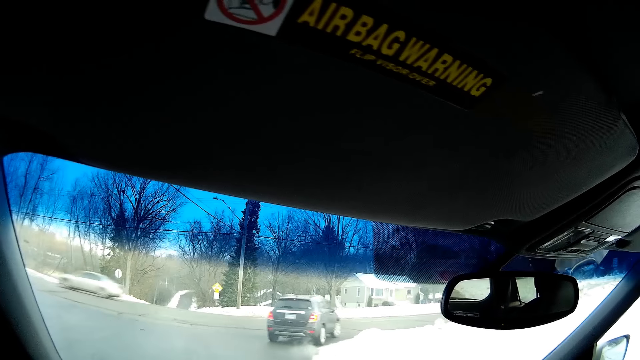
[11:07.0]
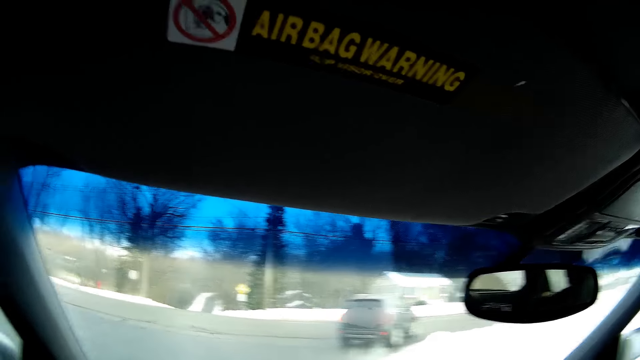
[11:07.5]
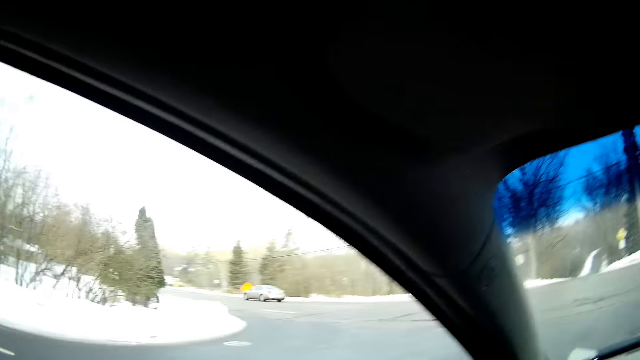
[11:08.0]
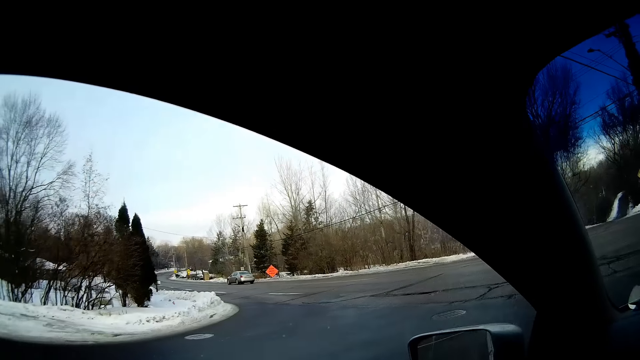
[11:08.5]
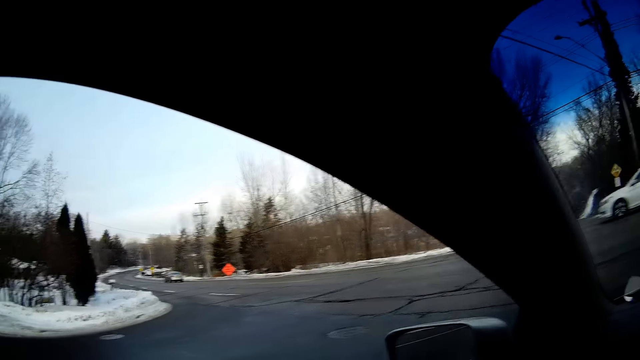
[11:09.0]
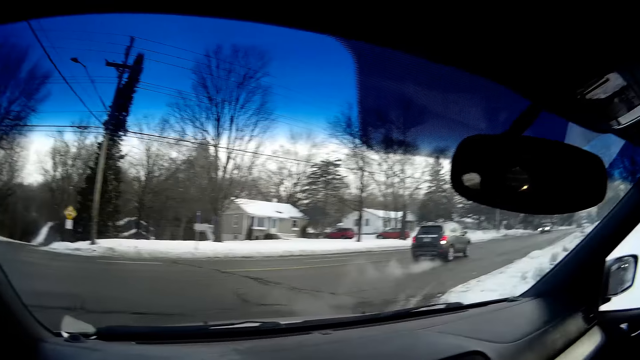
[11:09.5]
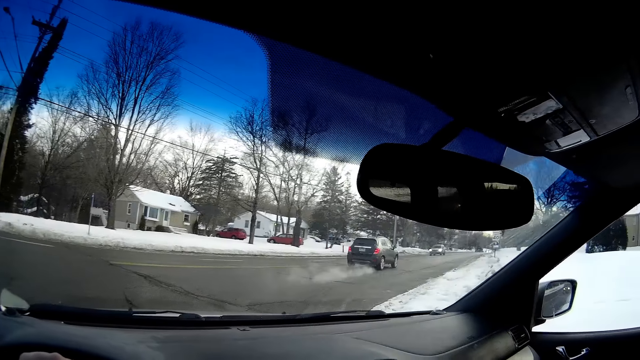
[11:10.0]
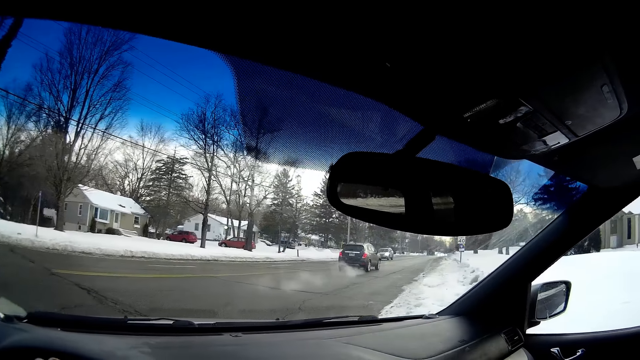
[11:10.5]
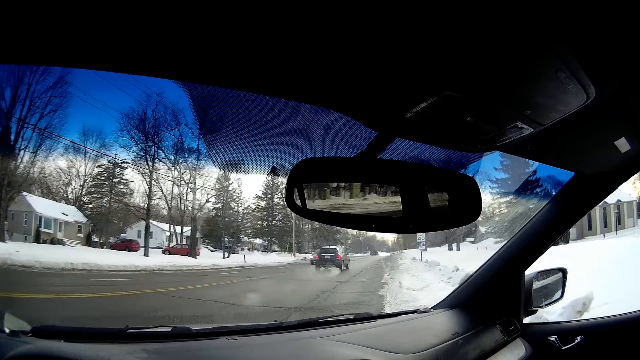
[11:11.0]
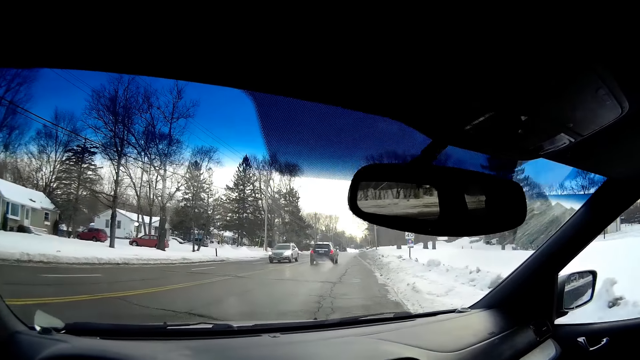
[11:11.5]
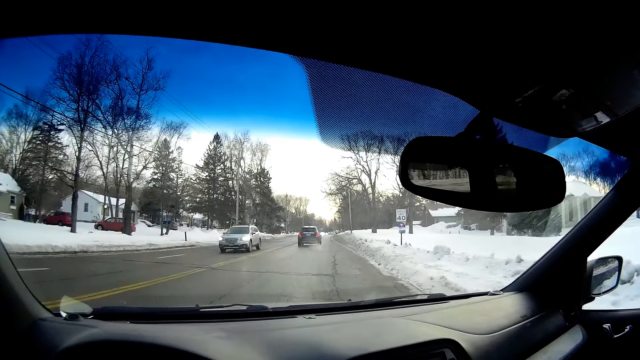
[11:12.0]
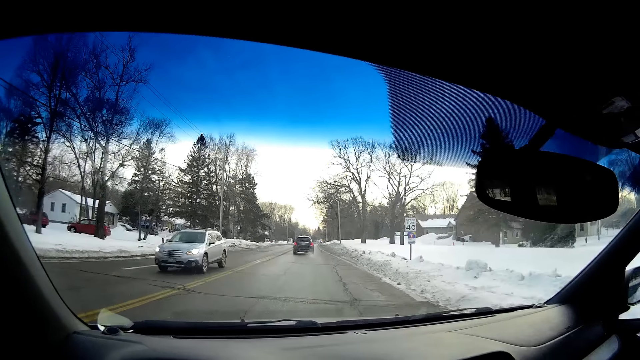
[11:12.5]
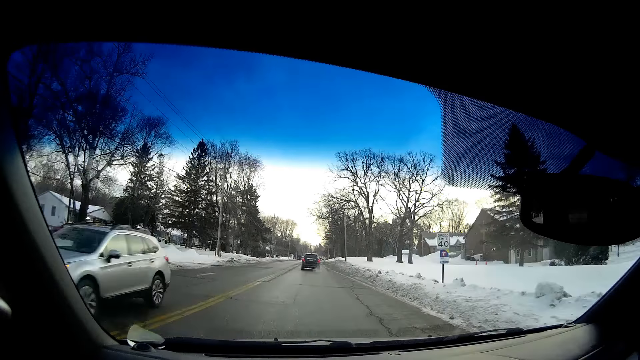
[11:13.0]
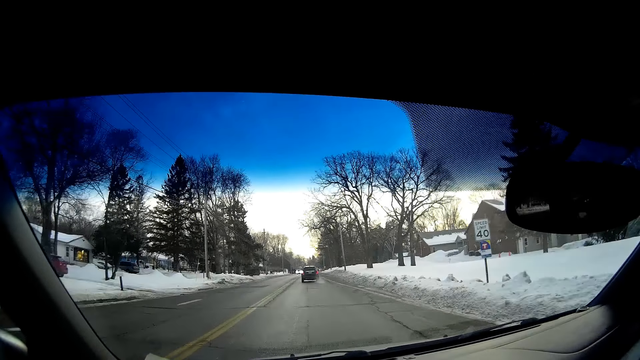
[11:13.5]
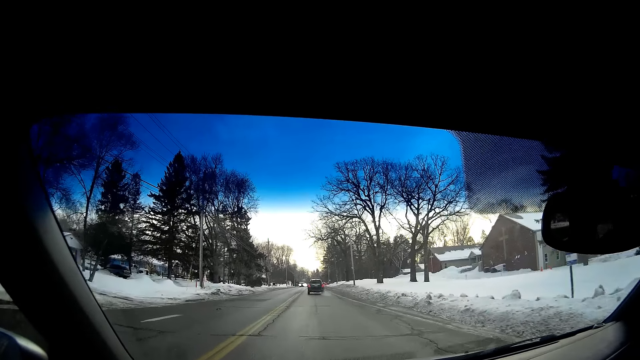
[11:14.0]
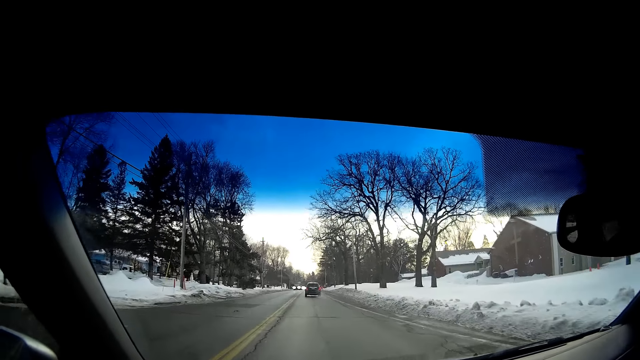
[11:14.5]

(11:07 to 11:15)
The camera wearer looks around. They drive the car.

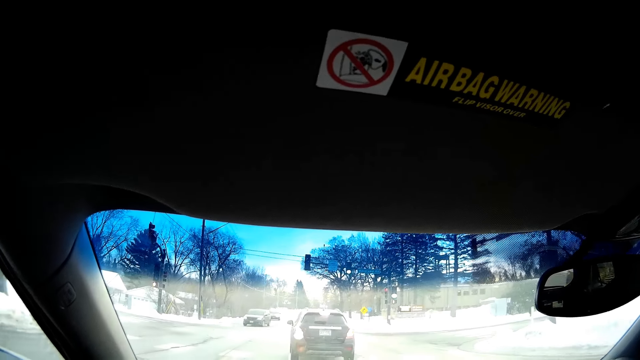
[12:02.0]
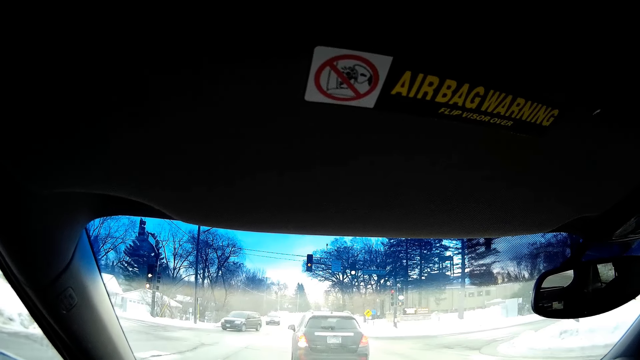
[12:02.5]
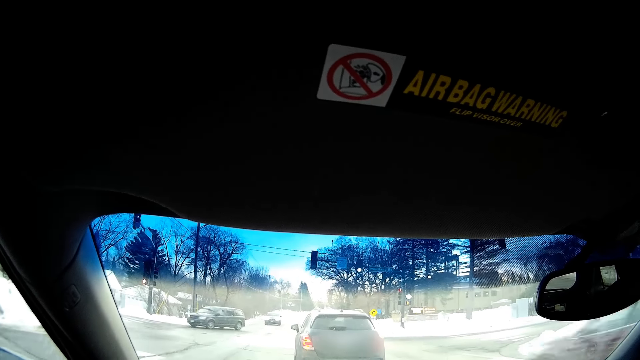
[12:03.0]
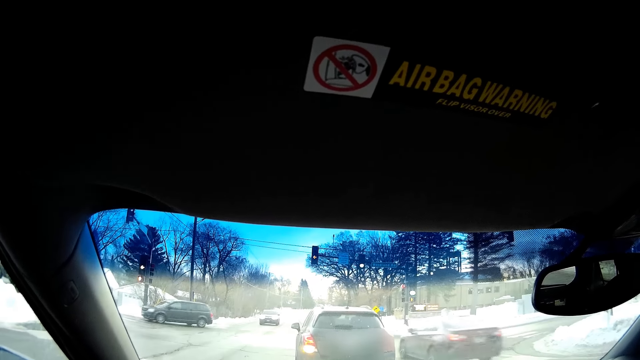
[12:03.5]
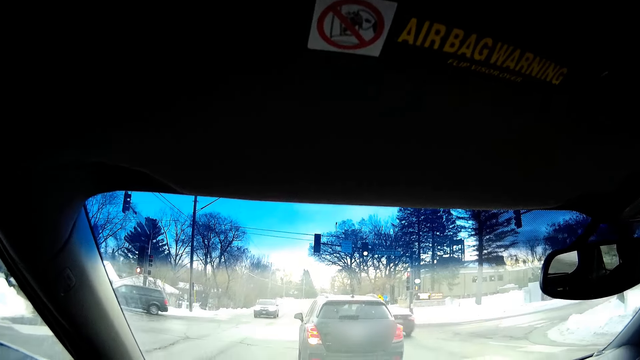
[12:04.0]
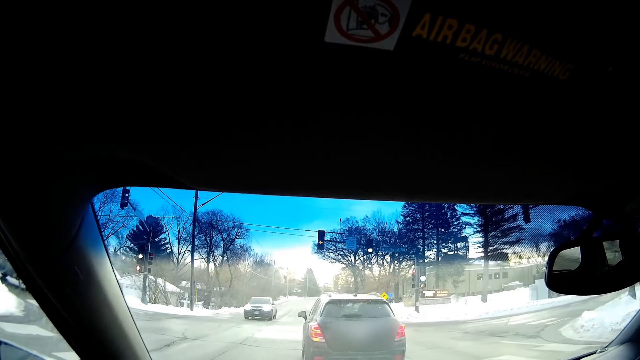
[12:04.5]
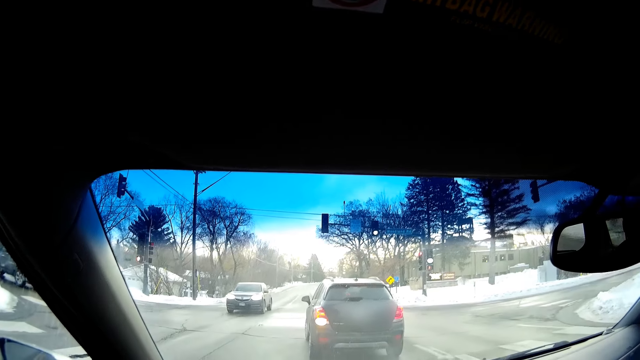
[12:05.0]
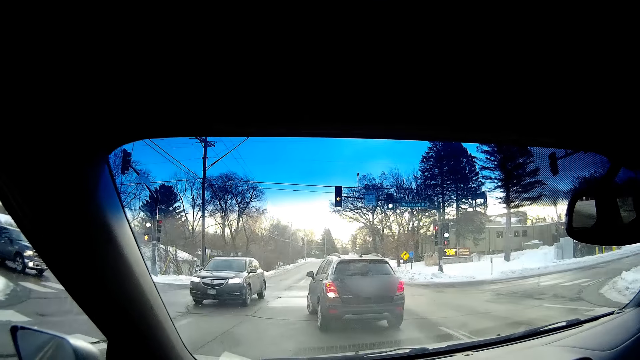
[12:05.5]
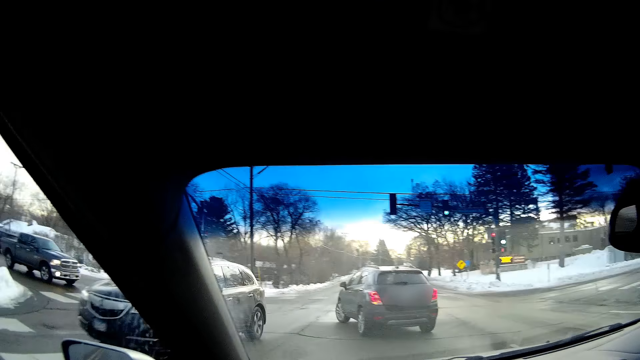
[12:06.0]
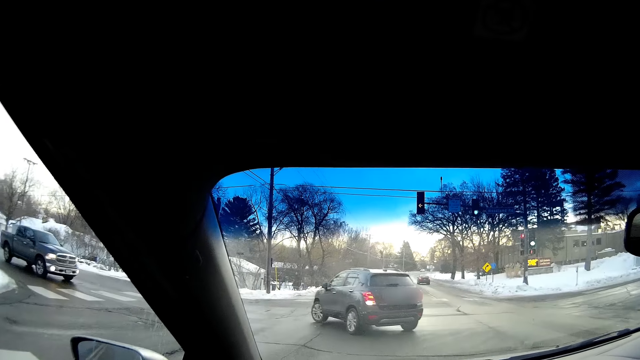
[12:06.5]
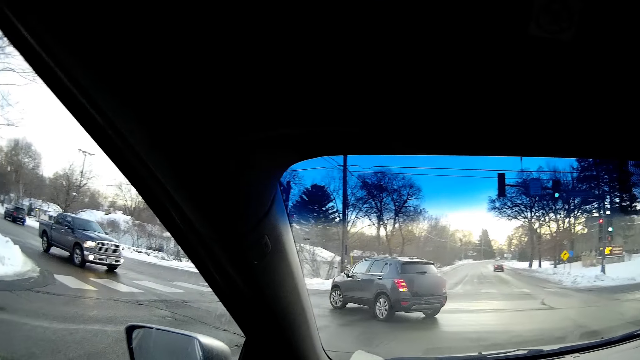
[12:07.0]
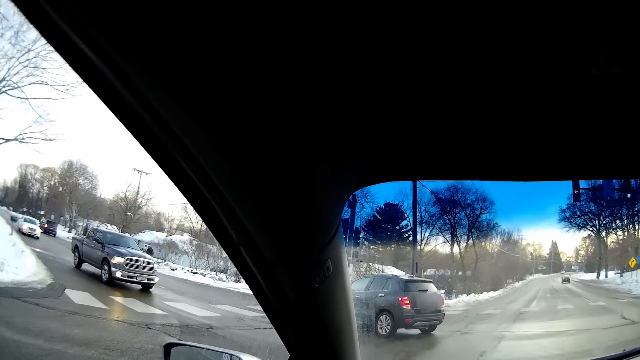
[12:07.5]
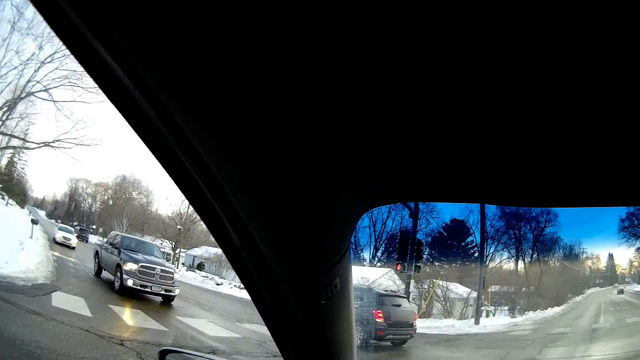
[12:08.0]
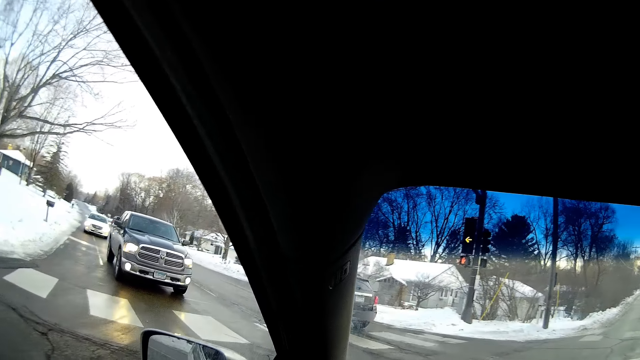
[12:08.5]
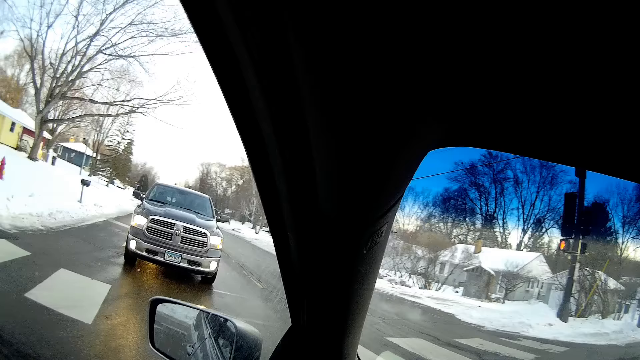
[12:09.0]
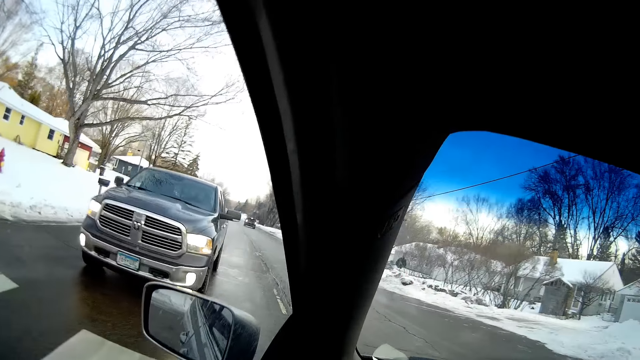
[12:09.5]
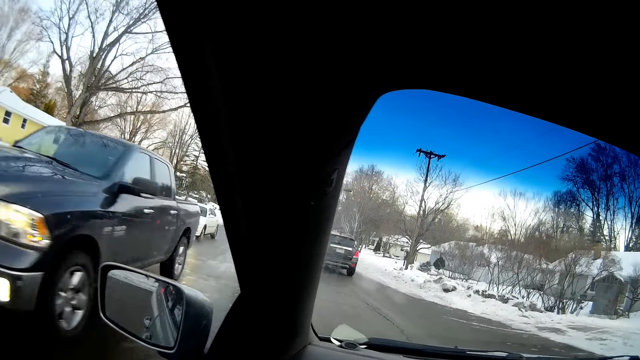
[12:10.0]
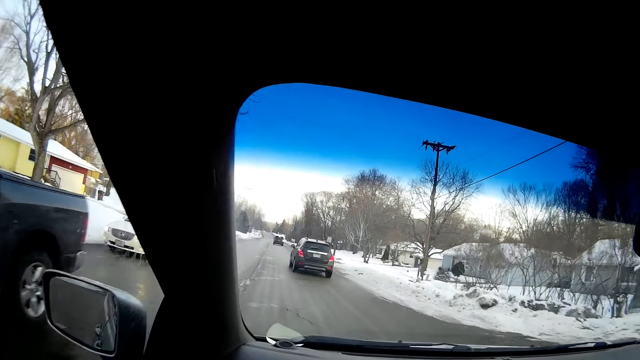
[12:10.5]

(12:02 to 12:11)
The camera wearer stops on the traffic light. They drive the car.

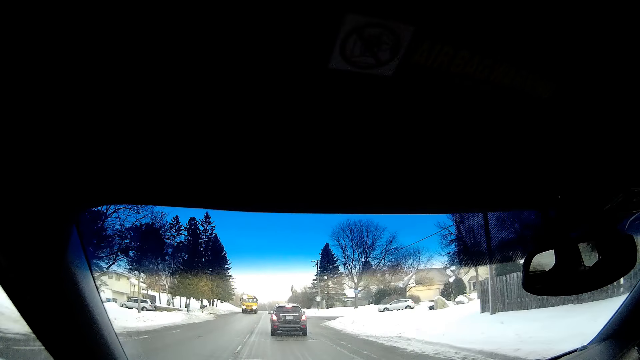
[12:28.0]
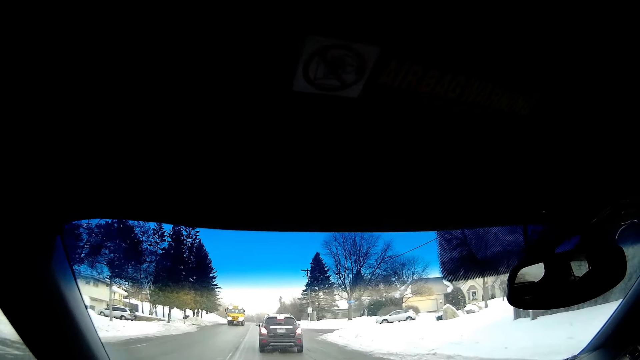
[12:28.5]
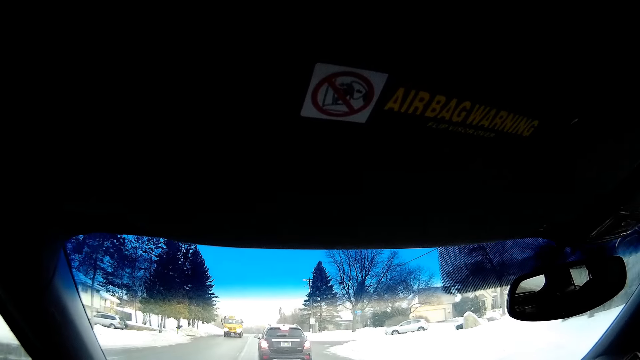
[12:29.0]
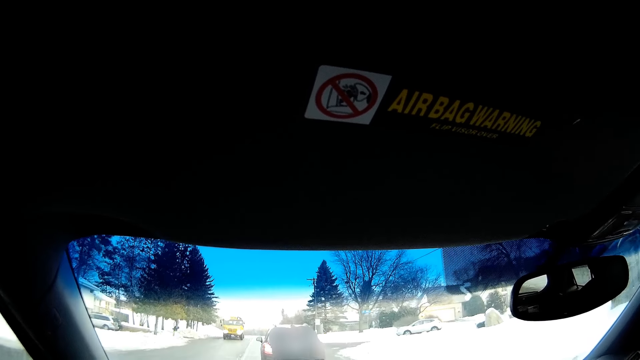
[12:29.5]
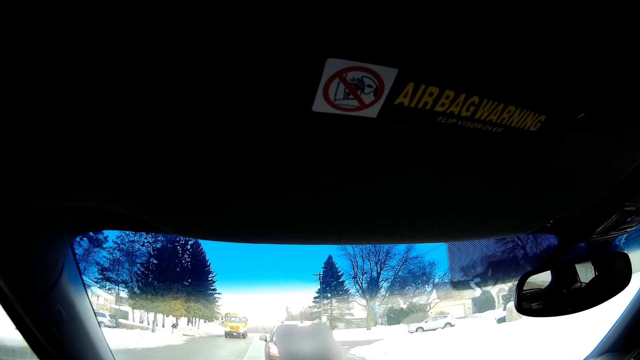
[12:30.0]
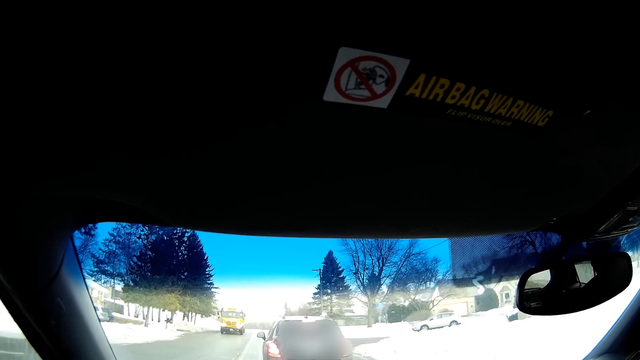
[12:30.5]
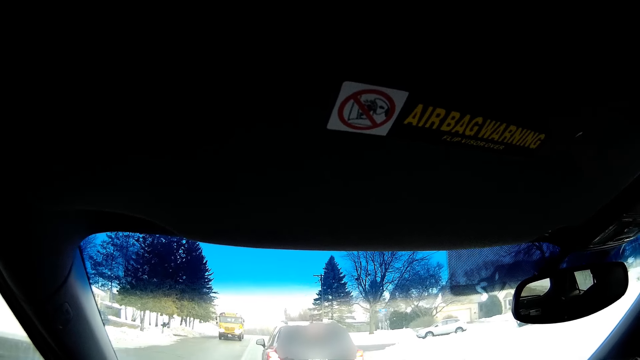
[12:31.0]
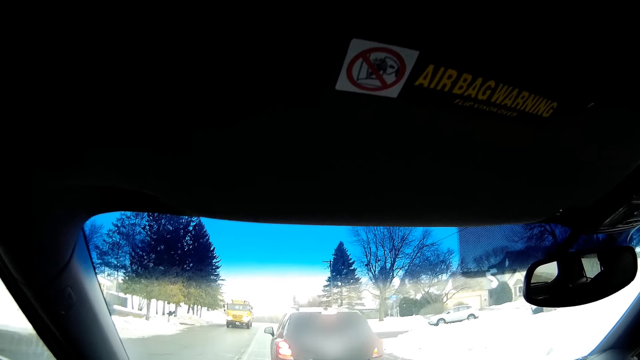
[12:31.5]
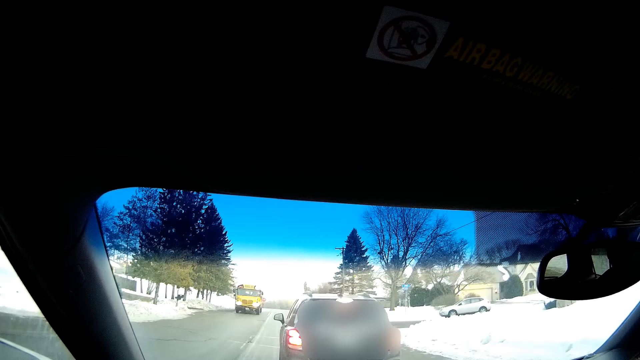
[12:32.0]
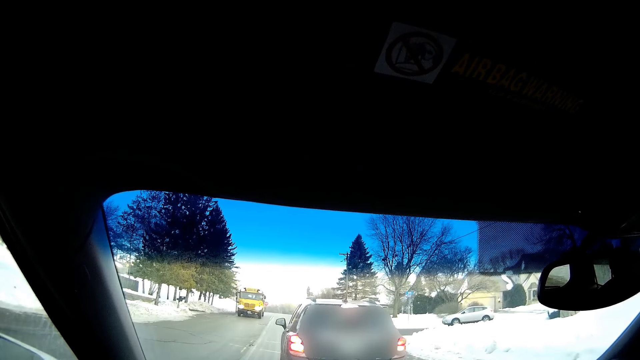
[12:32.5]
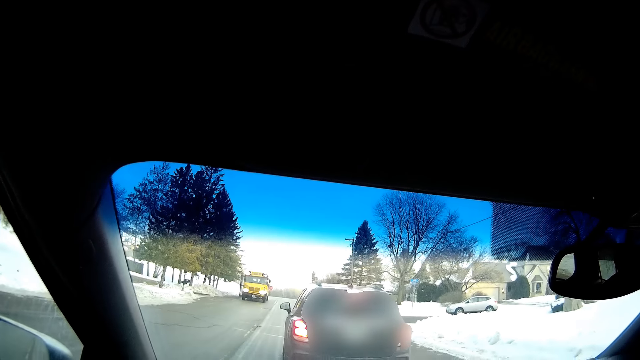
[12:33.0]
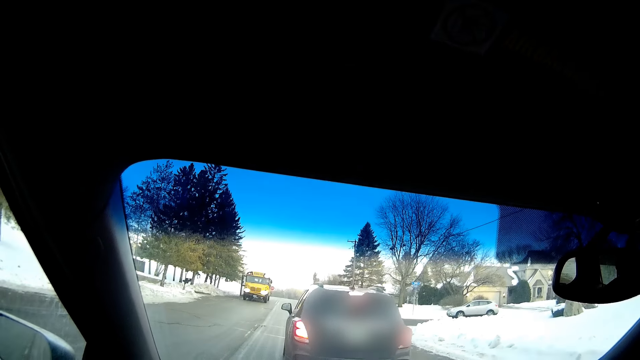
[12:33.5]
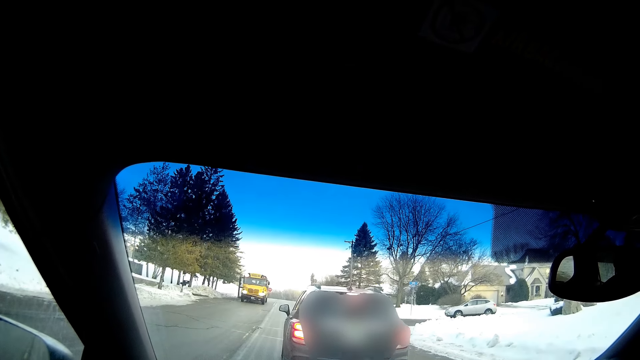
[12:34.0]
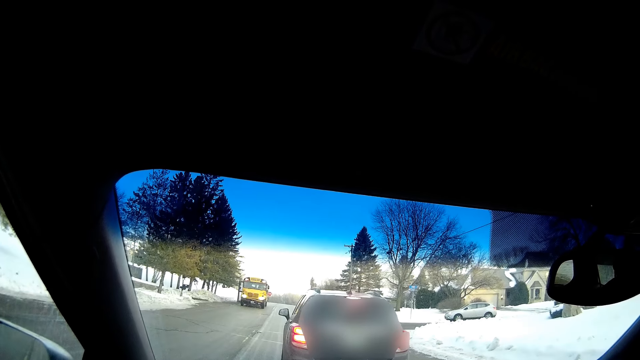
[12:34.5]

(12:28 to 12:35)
The camera wearer stops on the traffic light.
